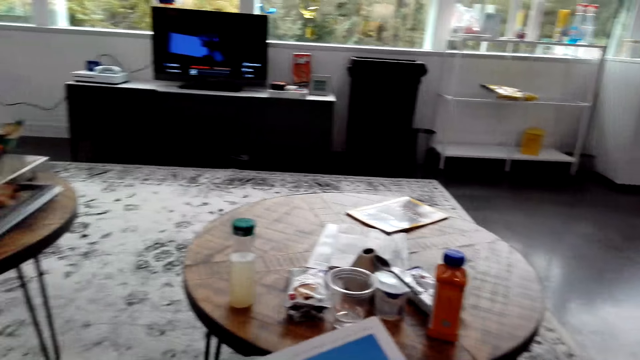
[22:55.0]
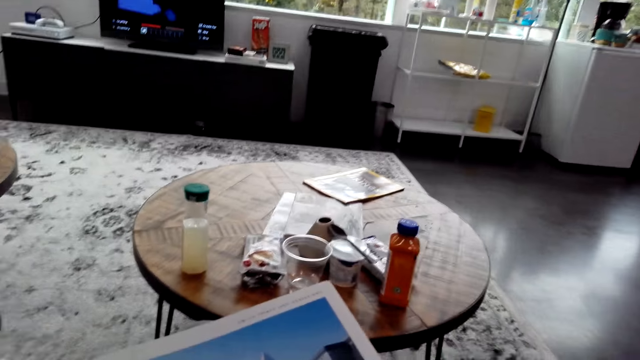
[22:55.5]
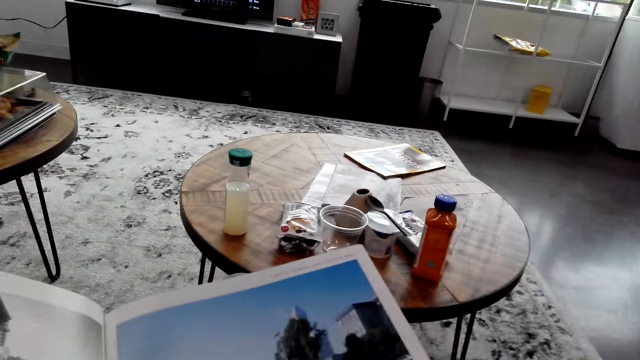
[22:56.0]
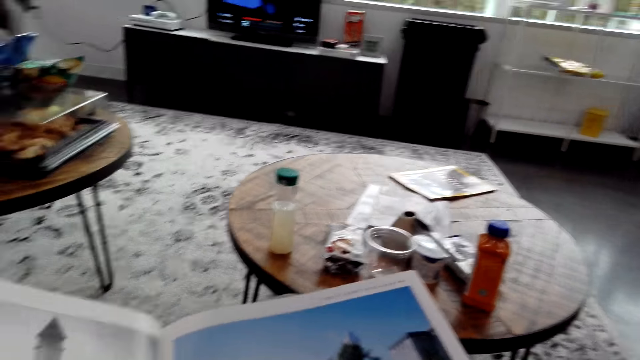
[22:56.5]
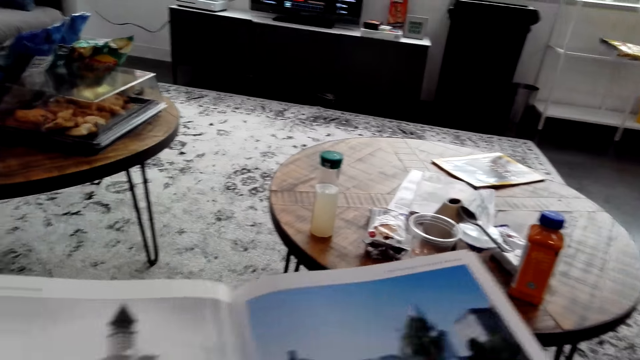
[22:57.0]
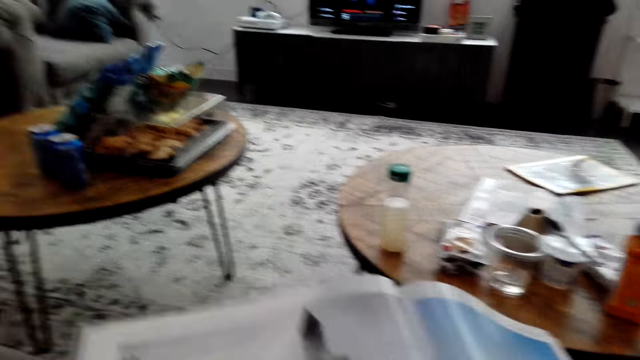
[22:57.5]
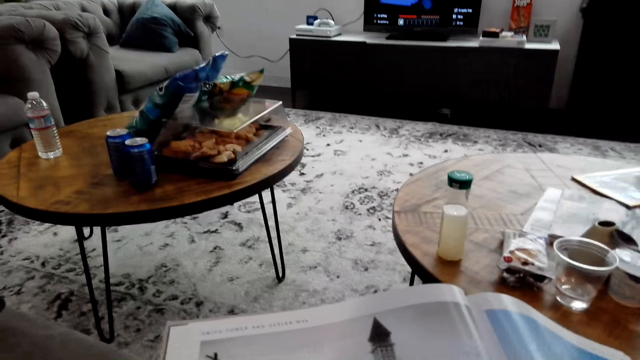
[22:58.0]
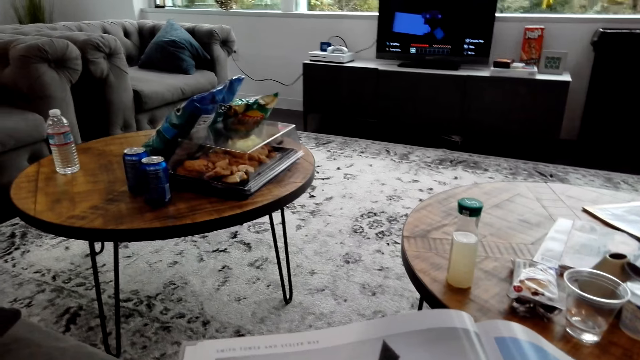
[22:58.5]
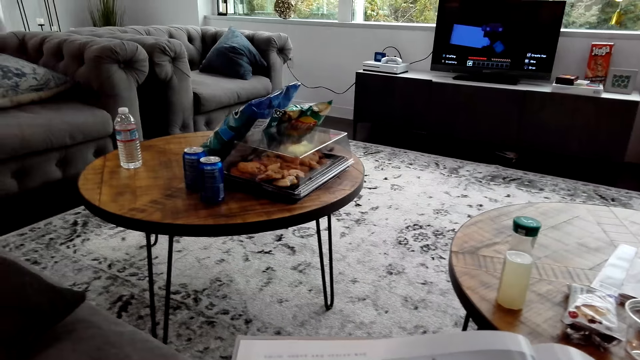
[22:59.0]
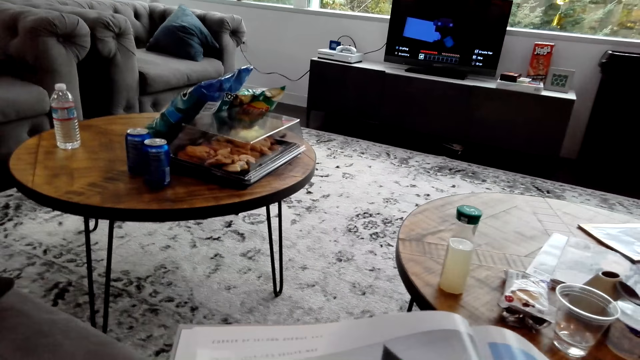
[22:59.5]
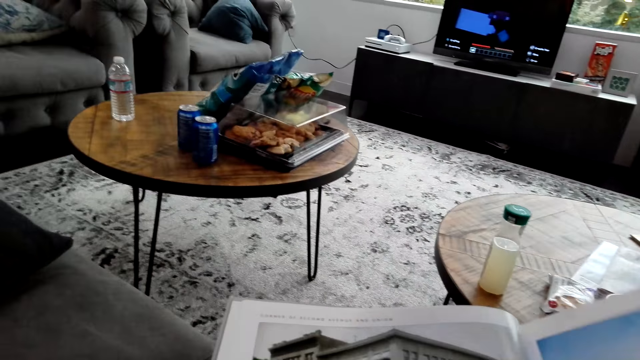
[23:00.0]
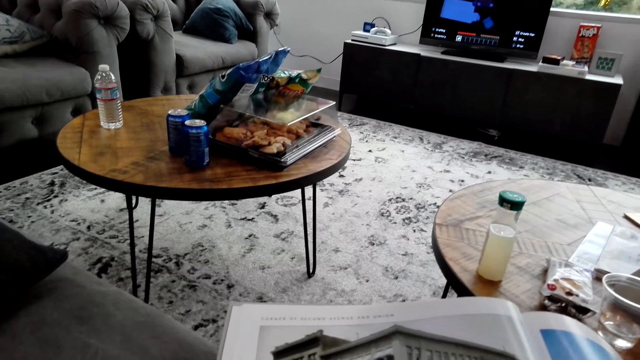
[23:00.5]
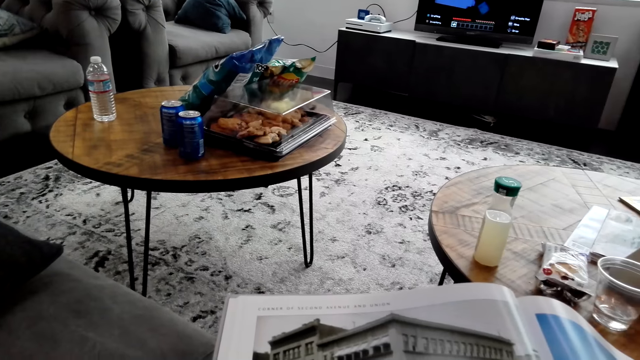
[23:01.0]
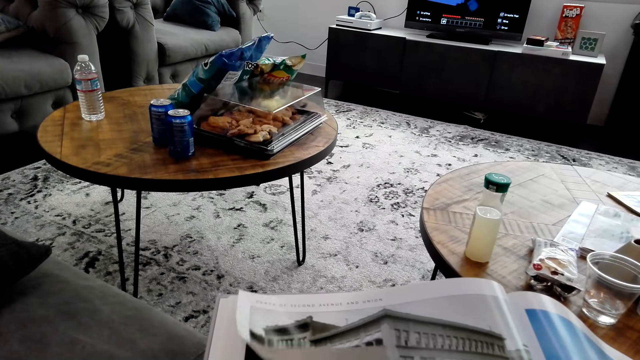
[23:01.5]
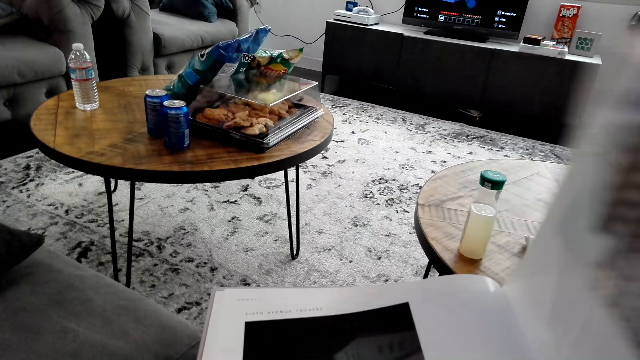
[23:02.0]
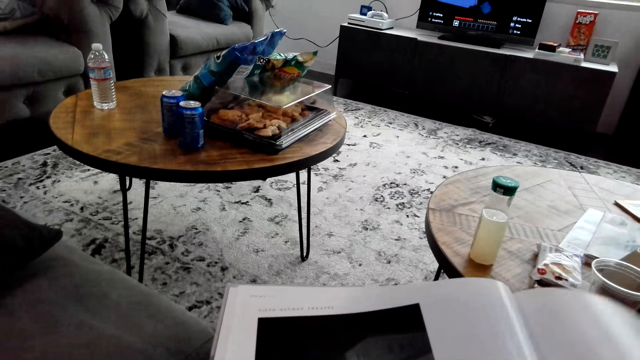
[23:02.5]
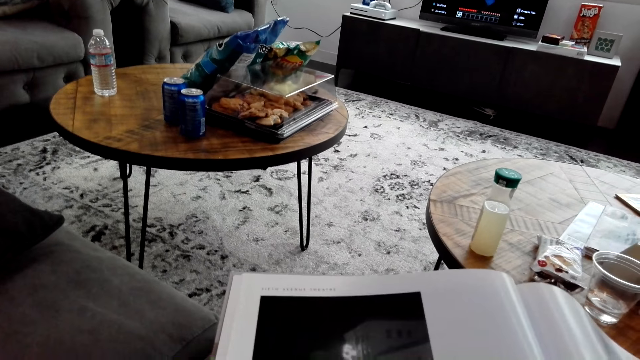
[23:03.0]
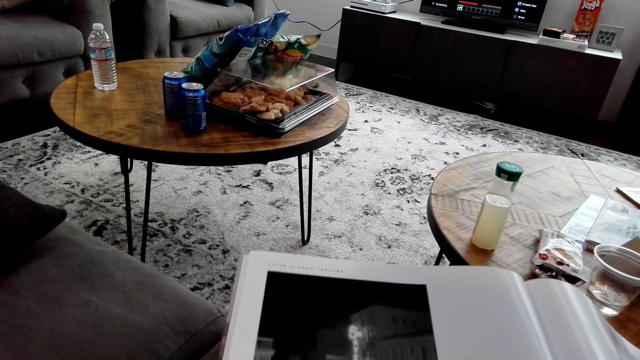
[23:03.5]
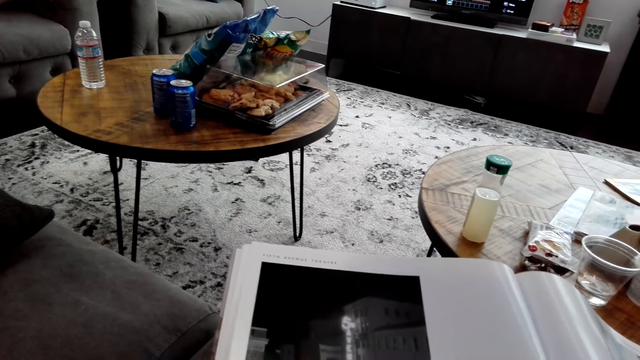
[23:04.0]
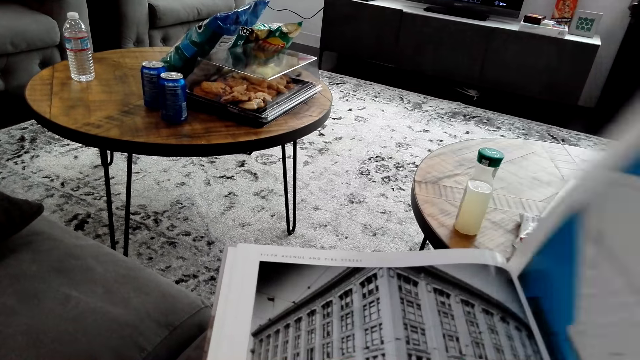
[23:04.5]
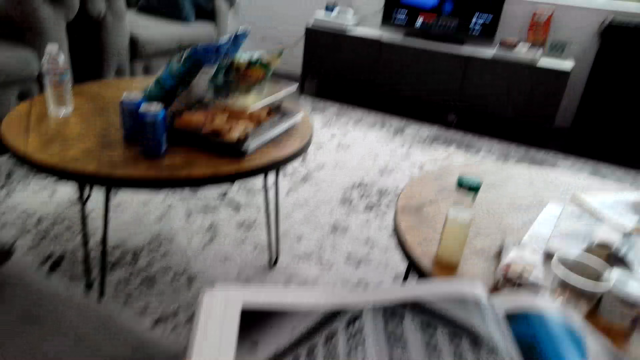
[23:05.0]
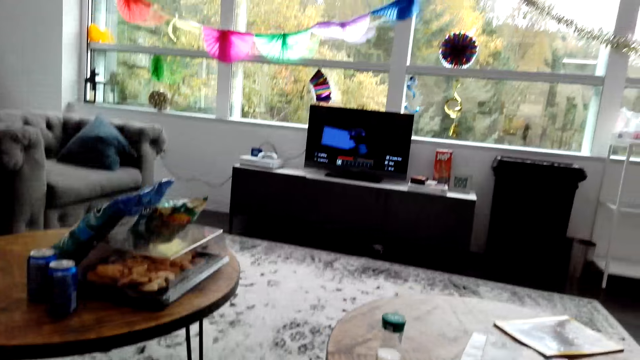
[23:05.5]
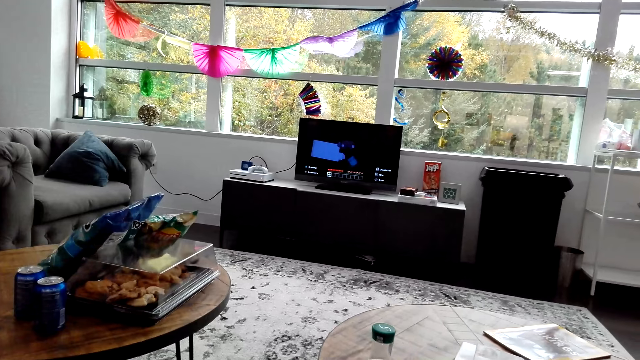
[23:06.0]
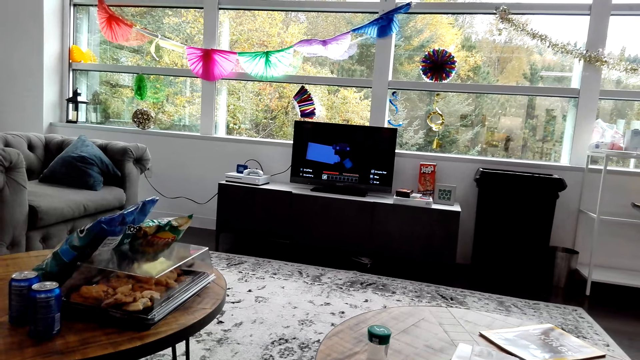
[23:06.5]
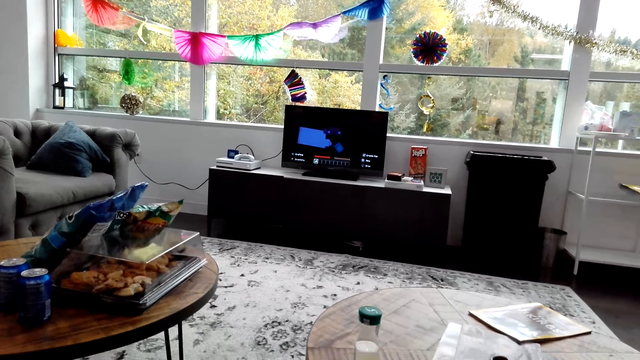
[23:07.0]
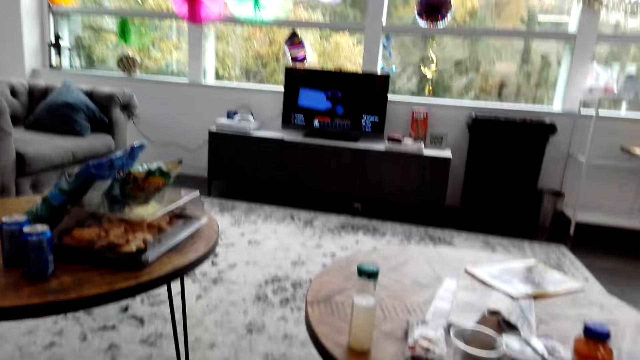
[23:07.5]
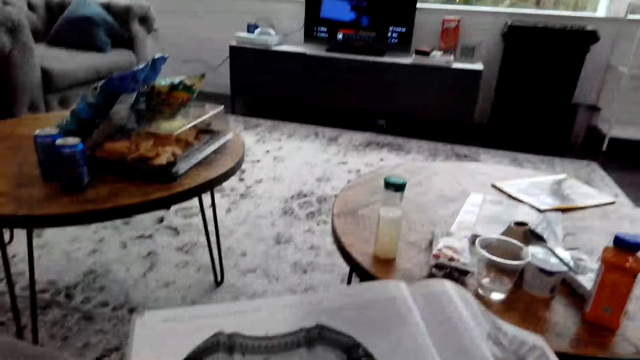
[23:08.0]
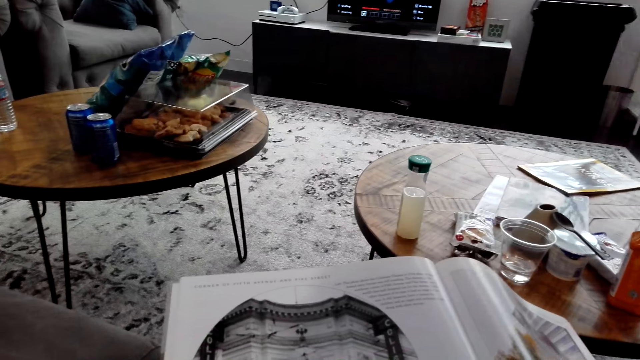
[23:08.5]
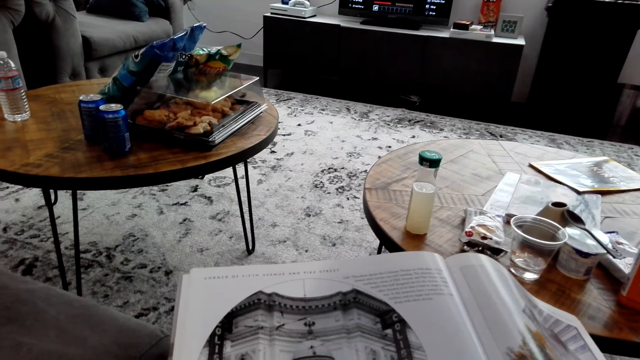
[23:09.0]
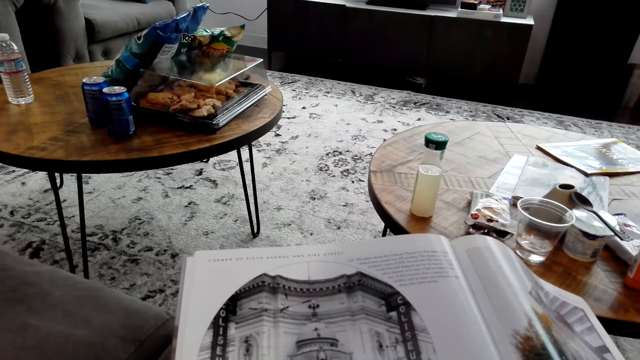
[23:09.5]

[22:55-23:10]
The camera wearer walks away. They flip pages. They peruse the book. They look at the TV.

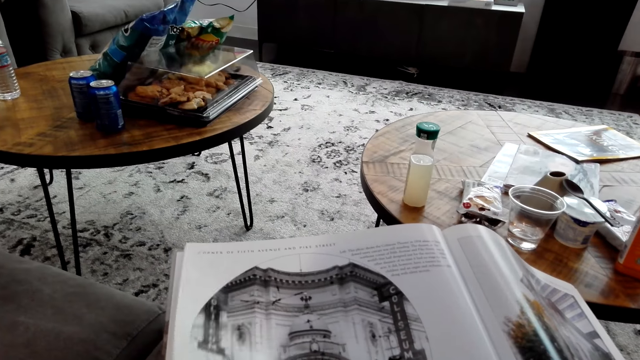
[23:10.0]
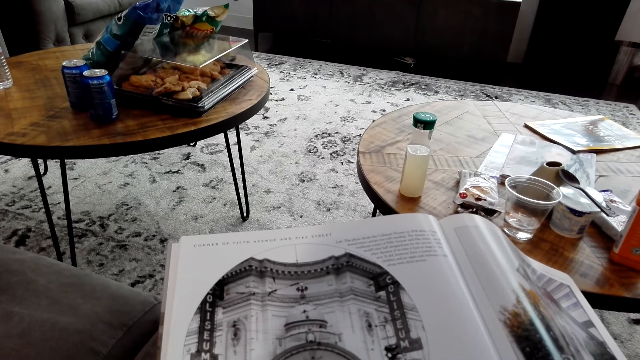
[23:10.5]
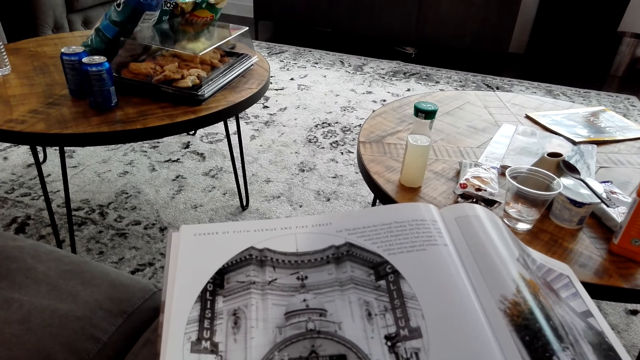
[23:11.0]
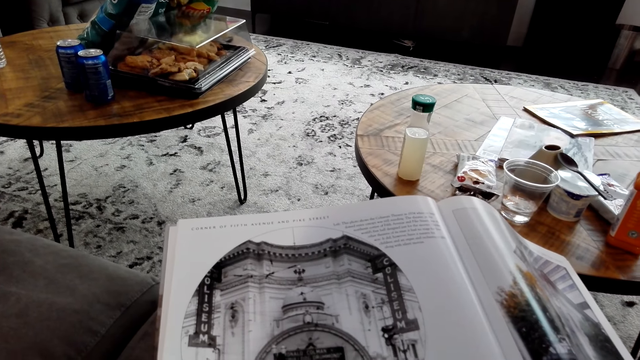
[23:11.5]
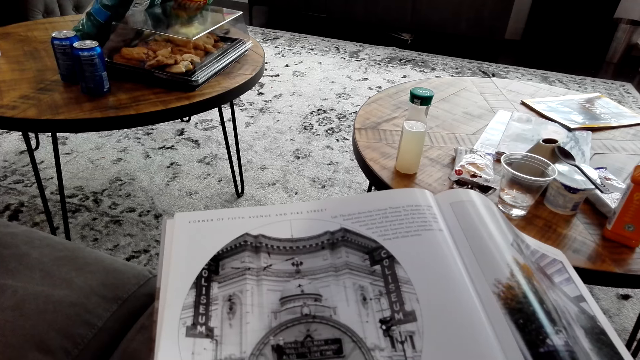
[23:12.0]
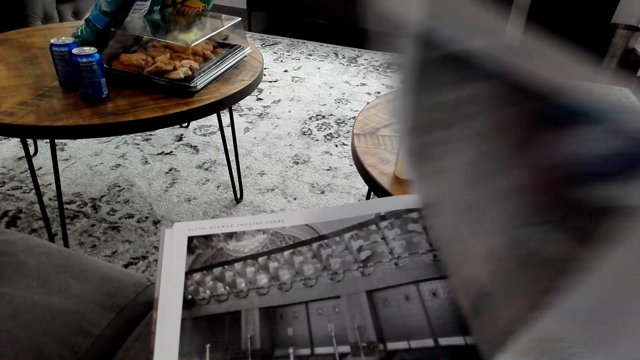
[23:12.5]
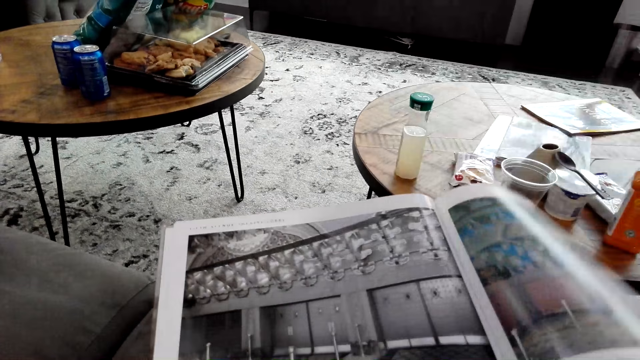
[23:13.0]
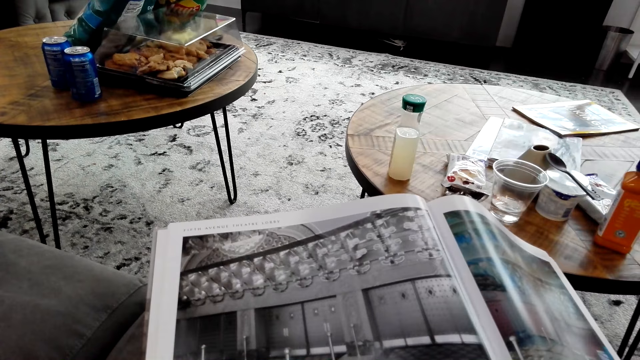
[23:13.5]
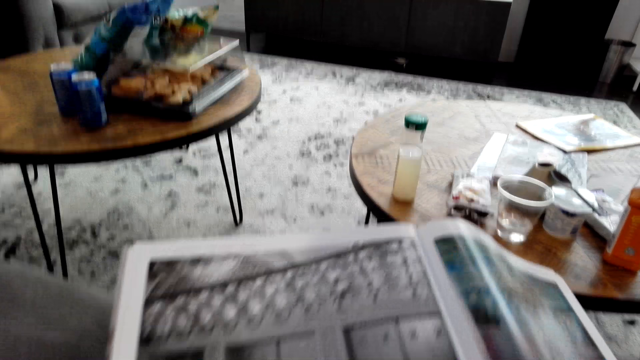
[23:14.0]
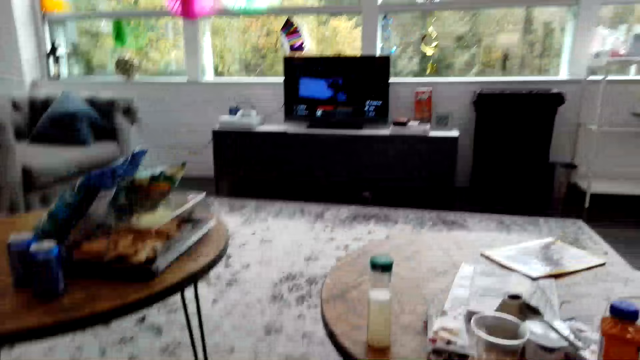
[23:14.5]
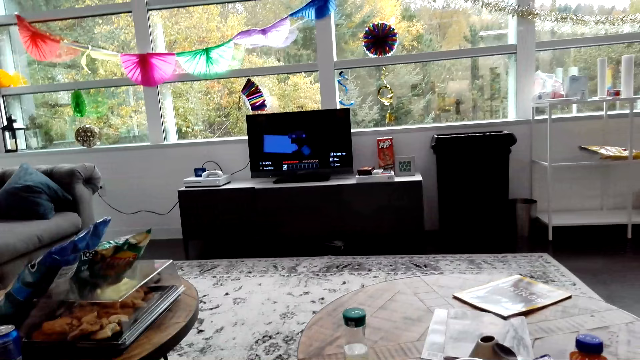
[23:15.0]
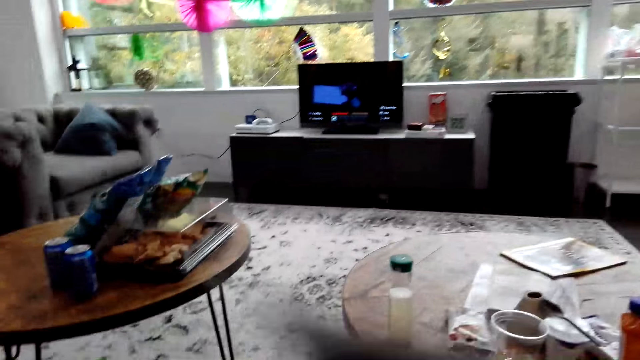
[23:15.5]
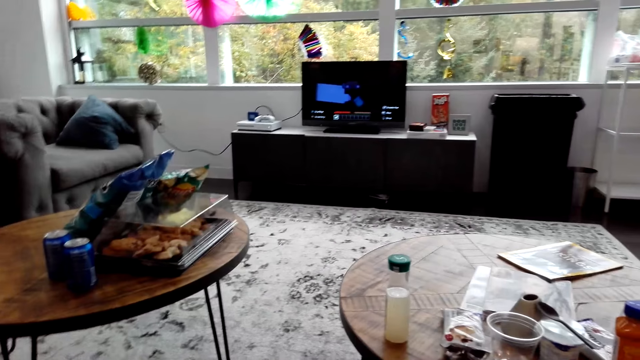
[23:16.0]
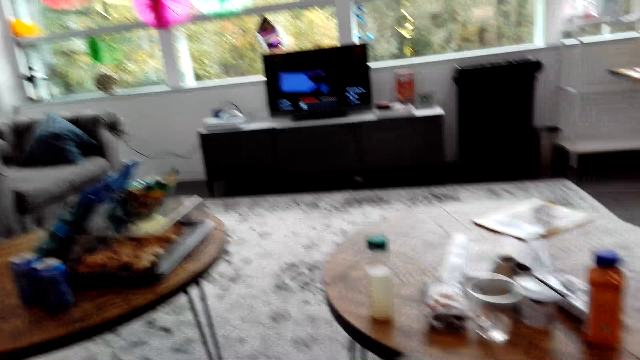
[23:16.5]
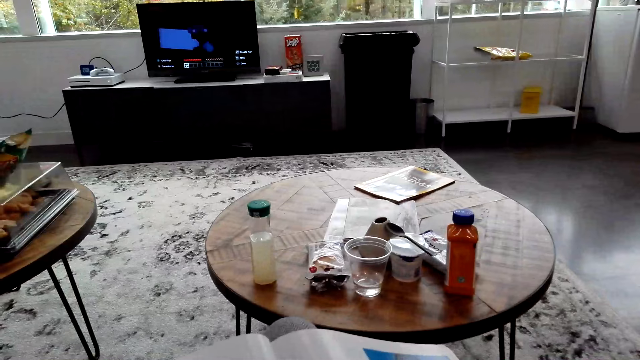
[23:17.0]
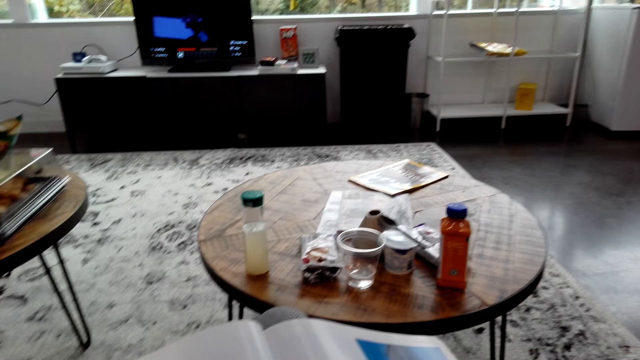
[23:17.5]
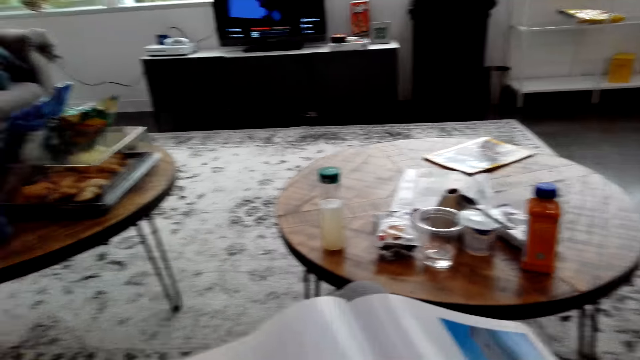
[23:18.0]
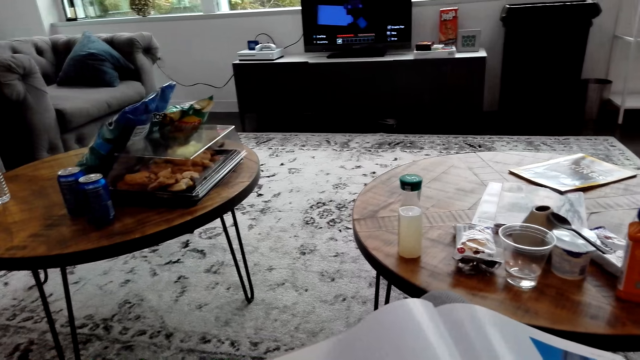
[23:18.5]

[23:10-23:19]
The camera wearer flips a page. They peruse the book. They flip a page.
